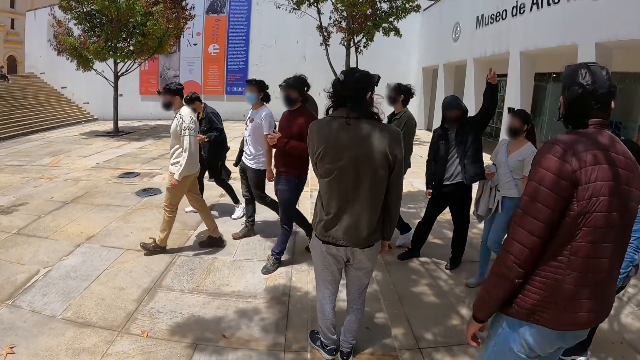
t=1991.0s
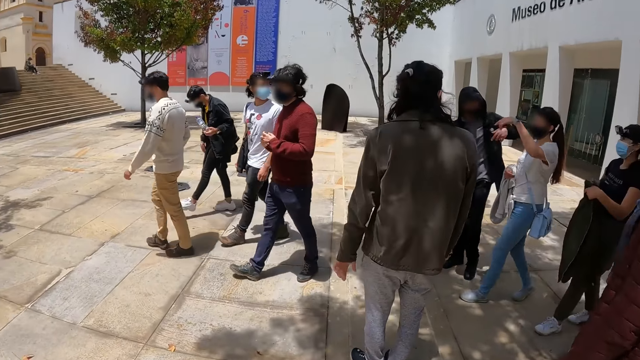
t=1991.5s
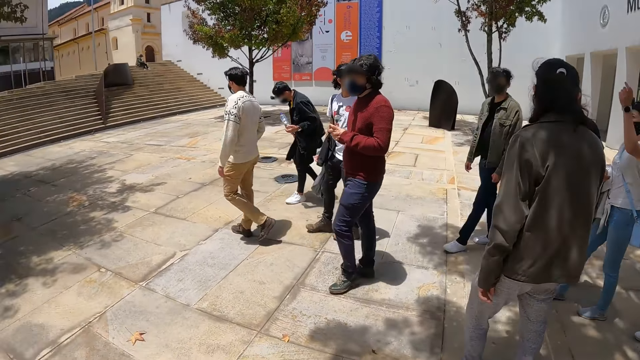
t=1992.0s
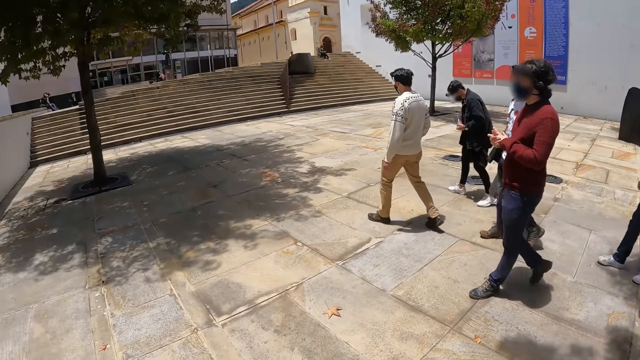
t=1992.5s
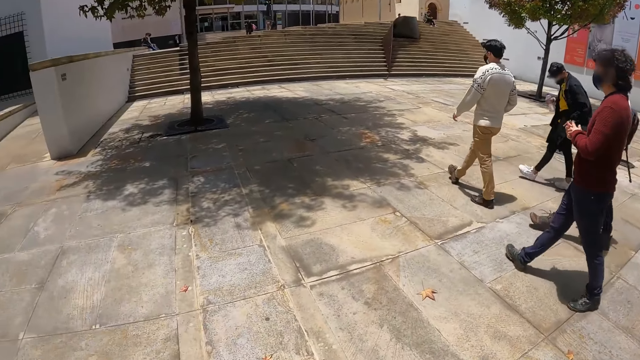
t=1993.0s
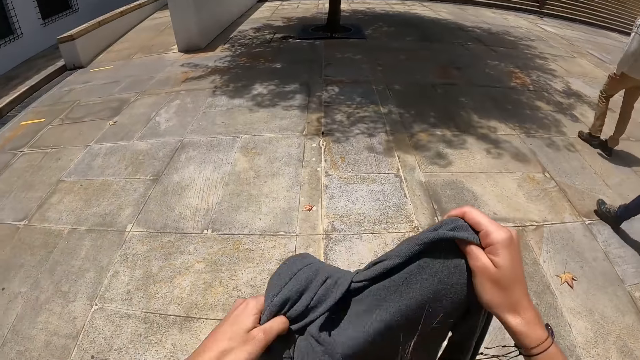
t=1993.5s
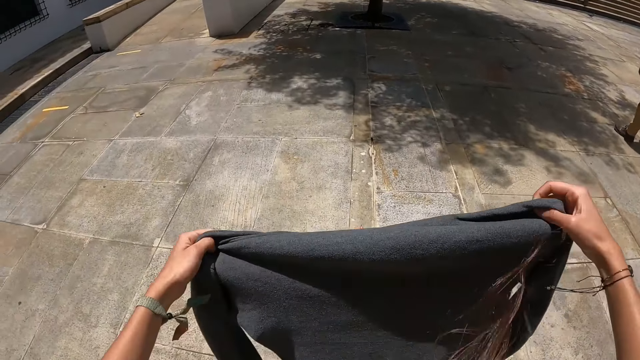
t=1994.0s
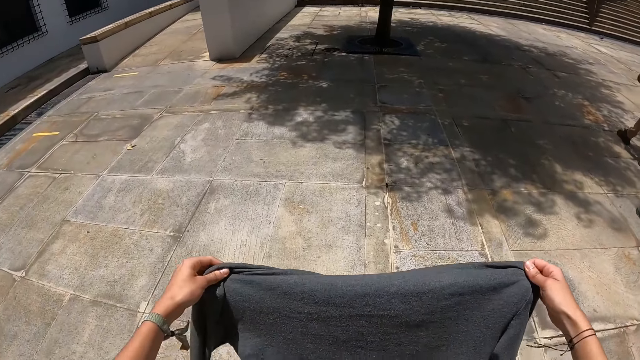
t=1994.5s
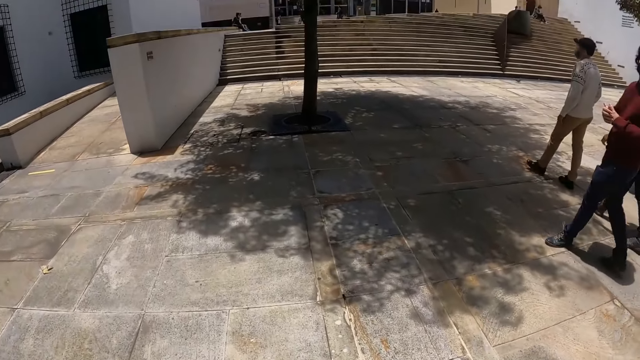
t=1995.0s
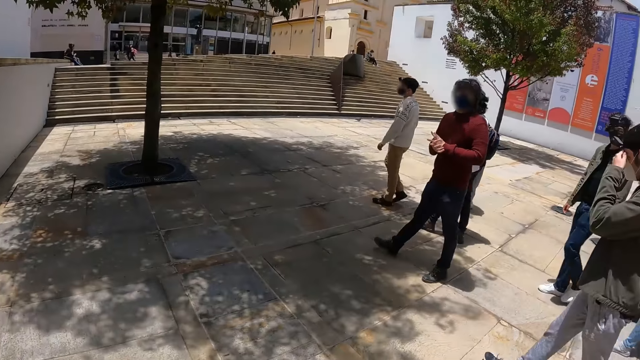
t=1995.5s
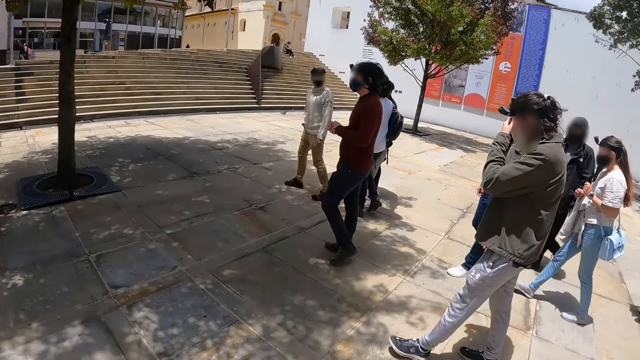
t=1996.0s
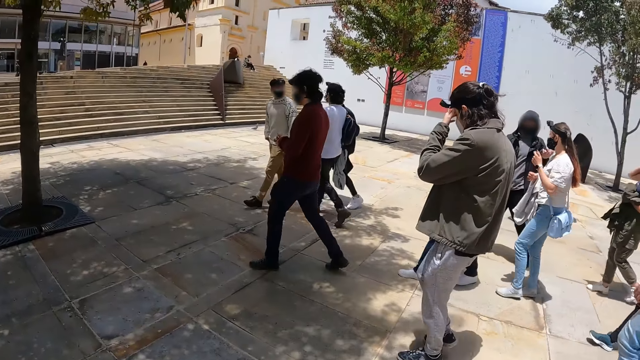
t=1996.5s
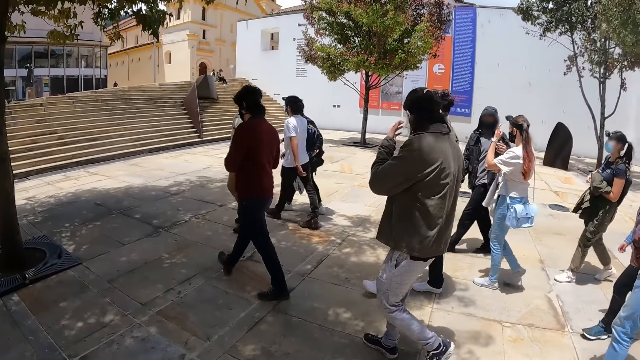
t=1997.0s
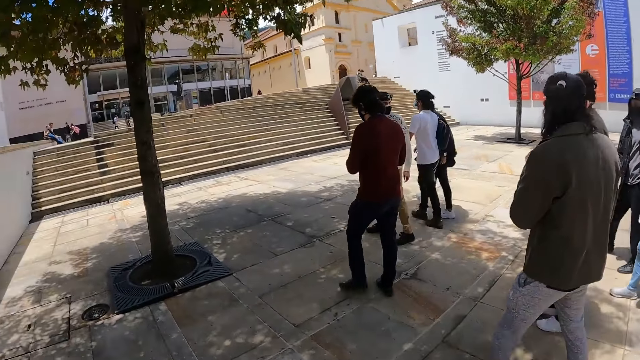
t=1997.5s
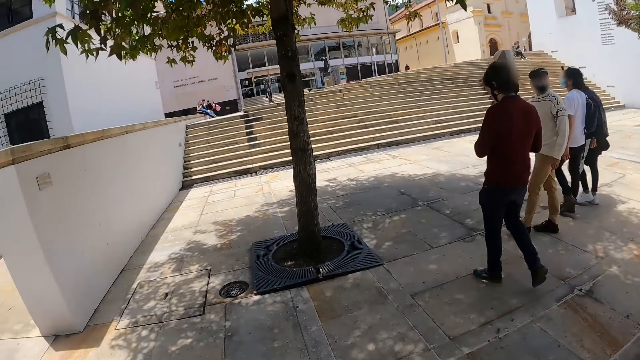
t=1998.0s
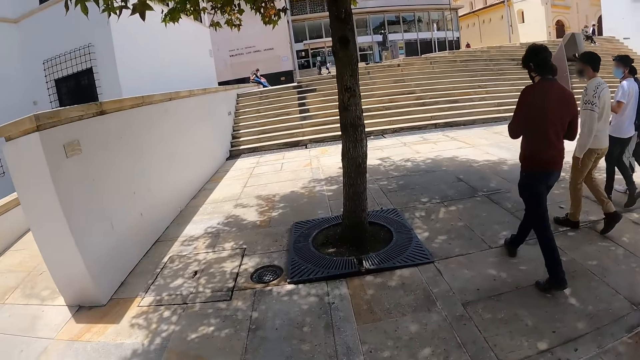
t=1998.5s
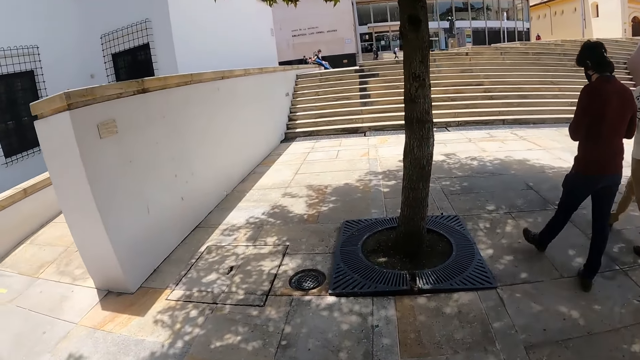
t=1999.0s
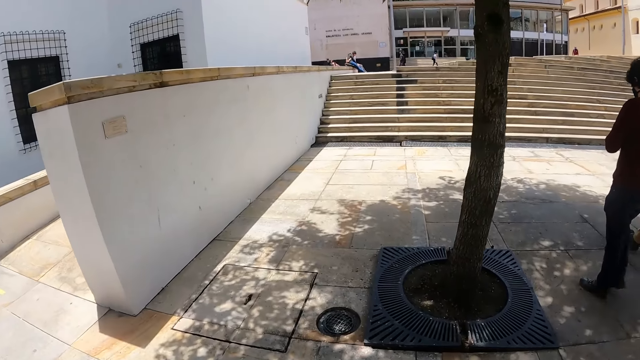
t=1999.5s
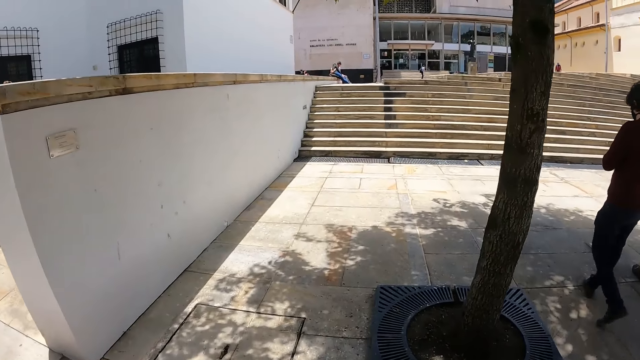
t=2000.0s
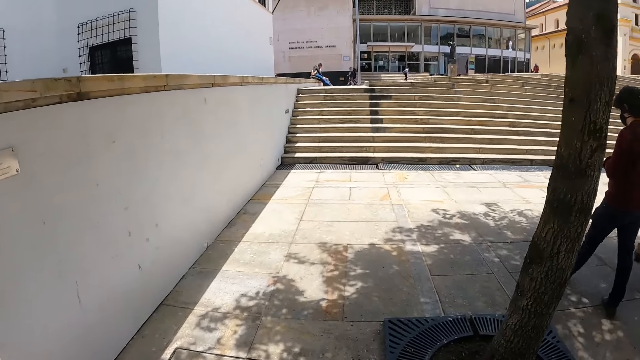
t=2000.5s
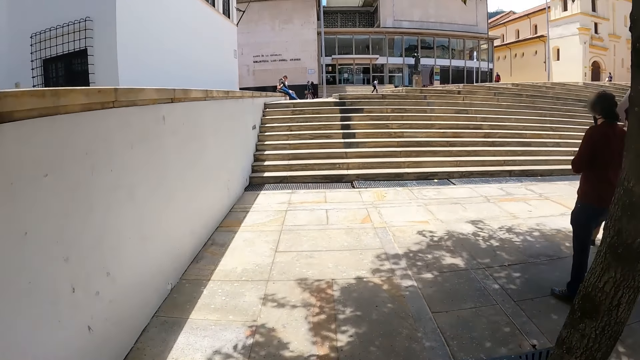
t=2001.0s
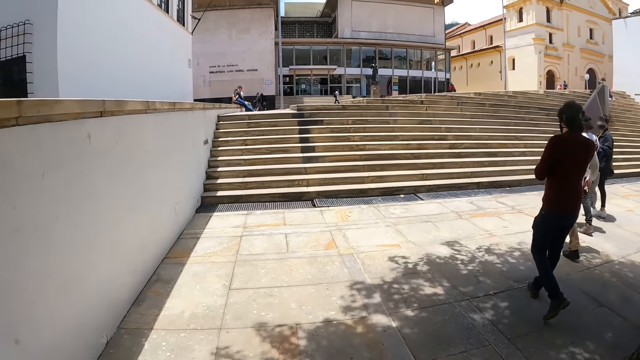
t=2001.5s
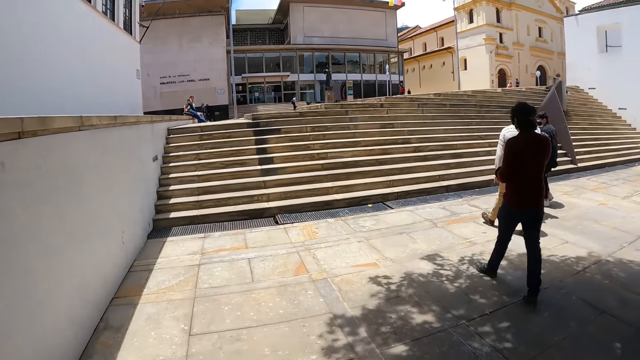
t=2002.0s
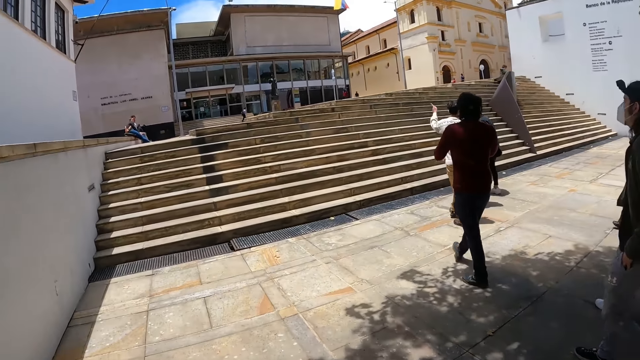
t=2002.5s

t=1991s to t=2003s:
The camera wearer adjusts the sweater.

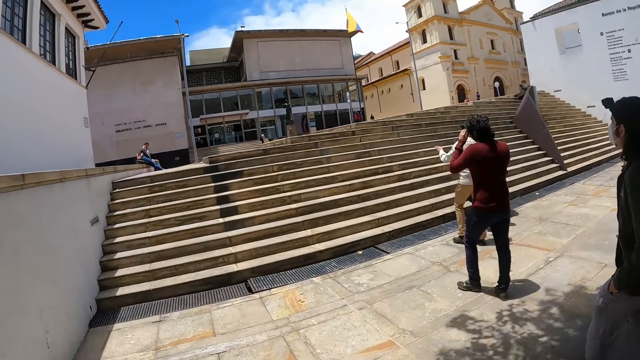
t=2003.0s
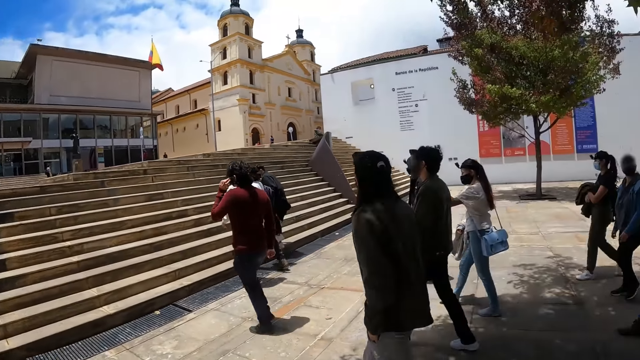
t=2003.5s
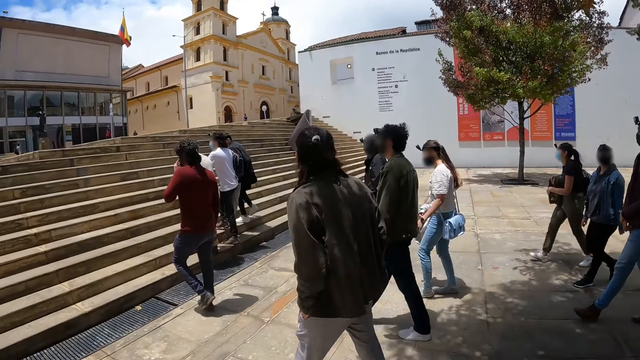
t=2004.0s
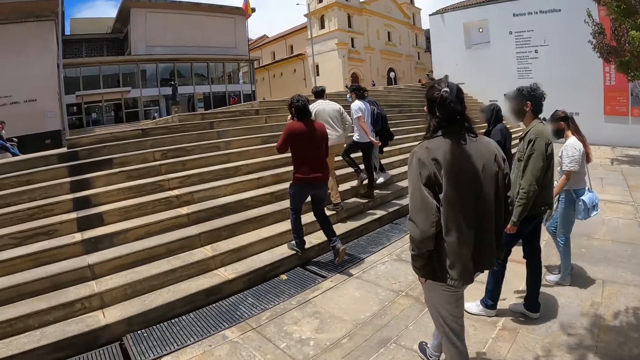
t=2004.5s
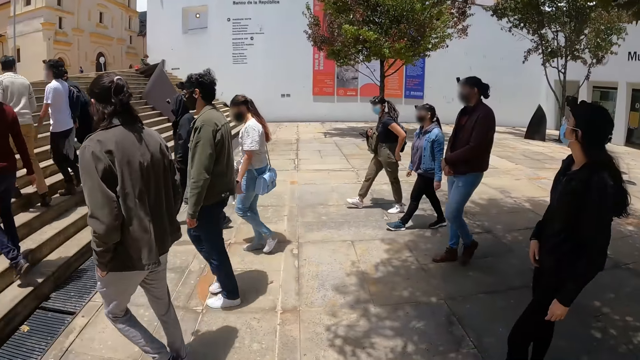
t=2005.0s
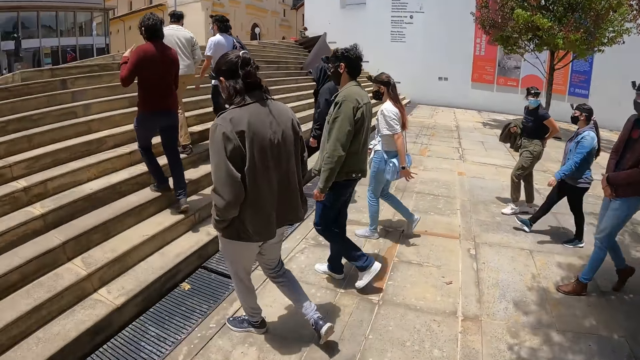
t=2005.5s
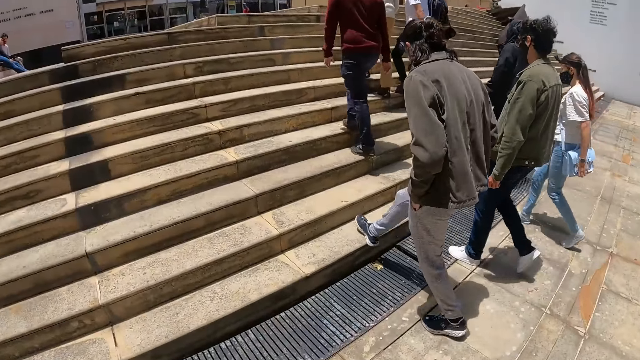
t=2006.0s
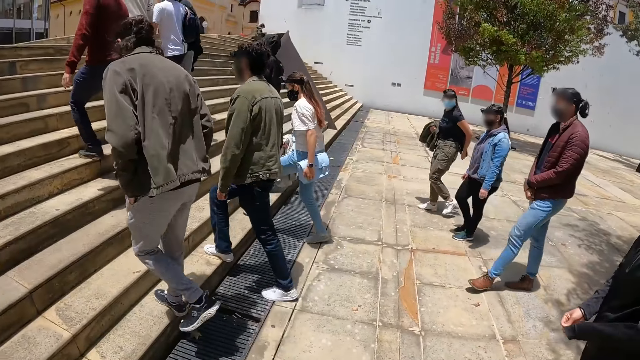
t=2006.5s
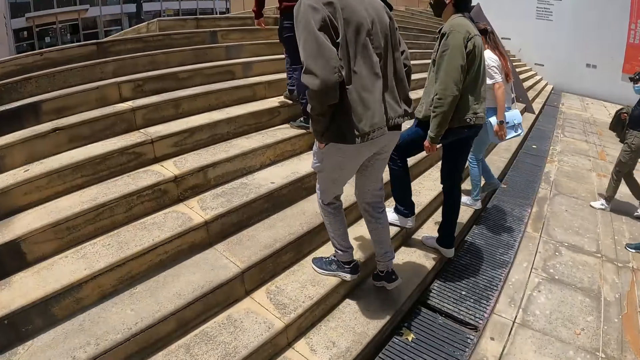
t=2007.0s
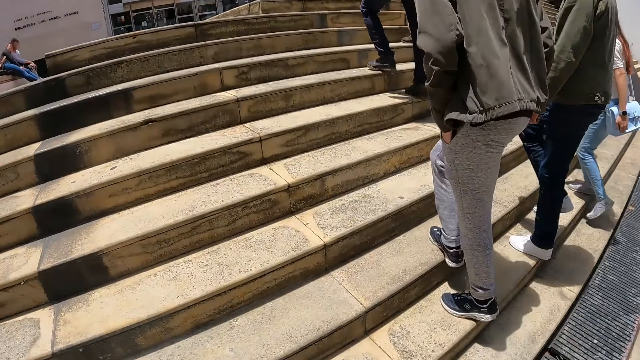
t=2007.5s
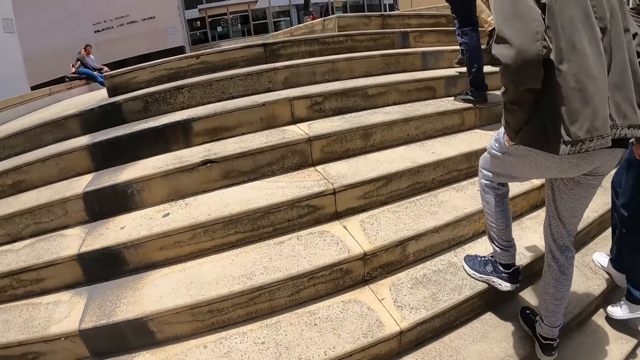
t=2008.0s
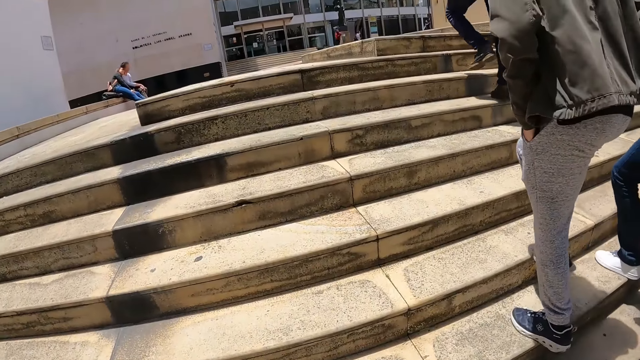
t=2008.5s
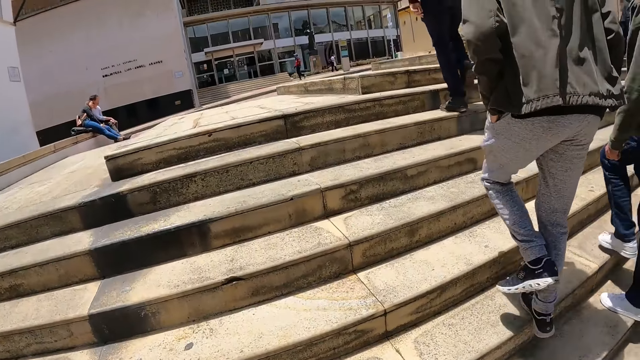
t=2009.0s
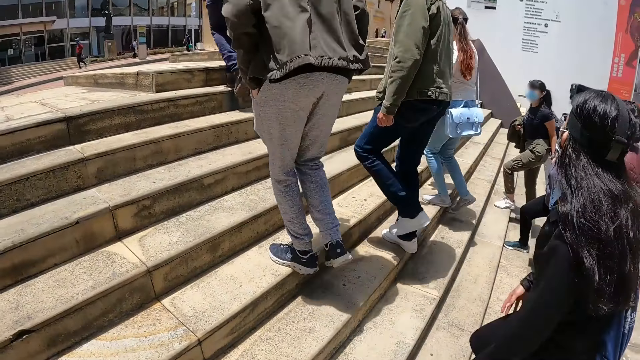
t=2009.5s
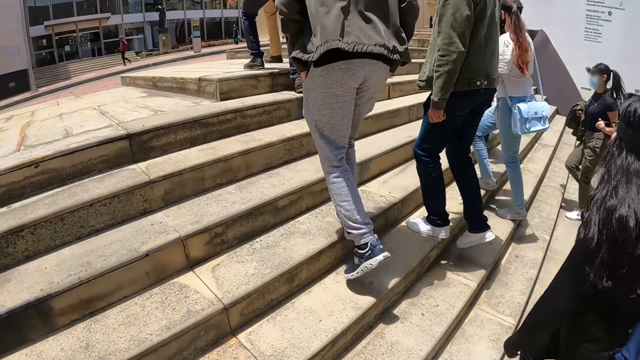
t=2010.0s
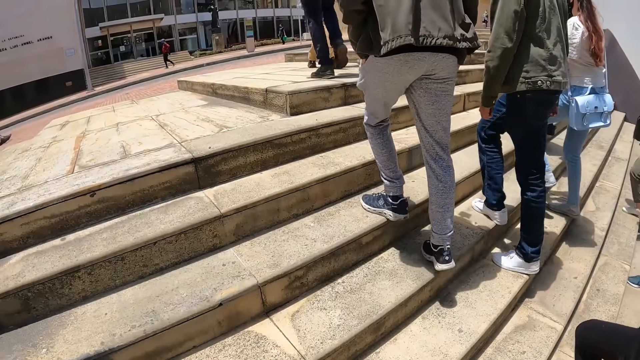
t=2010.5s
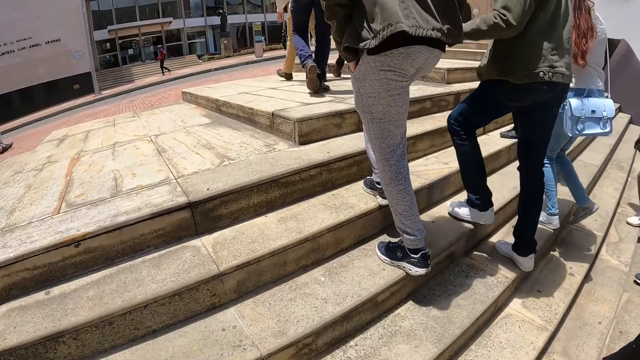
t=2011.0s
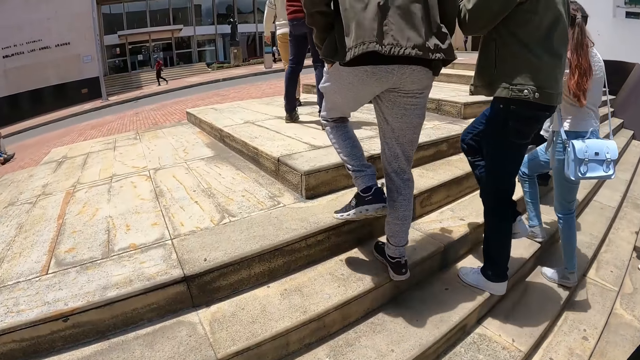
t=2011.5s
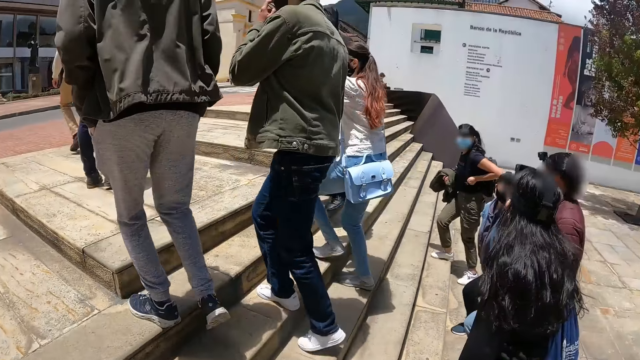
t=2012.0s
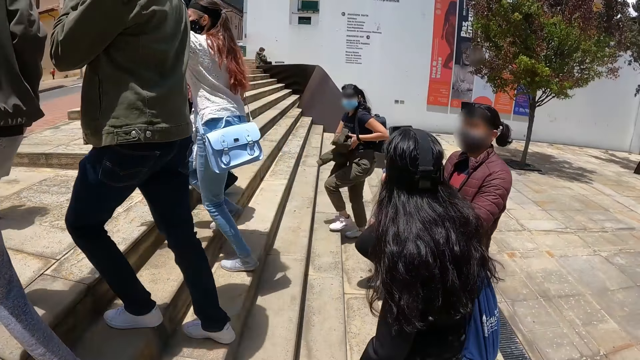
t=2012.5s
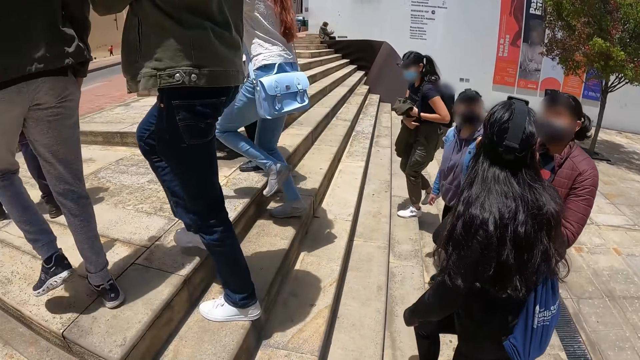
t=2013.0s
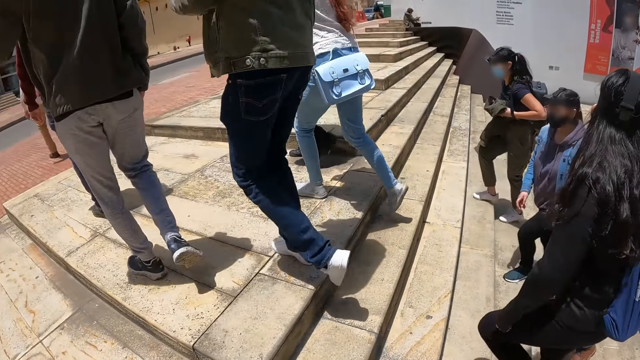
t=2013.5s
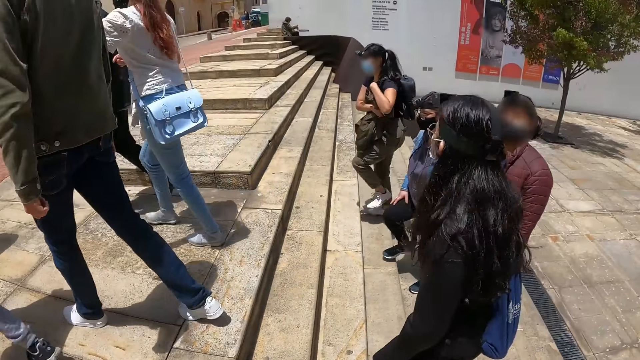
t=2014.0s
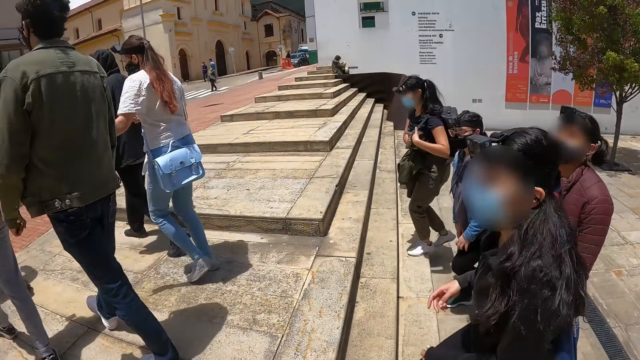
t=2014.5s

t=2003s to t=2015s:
The camera wearer walks upstairs.
